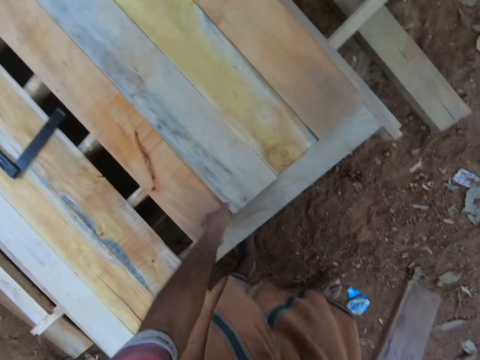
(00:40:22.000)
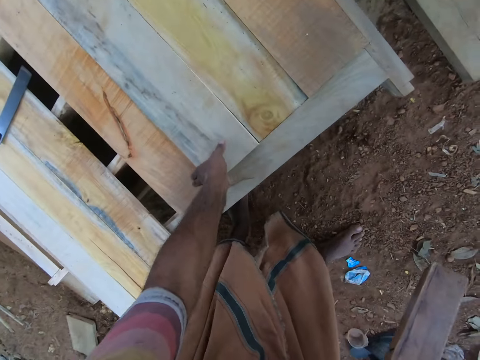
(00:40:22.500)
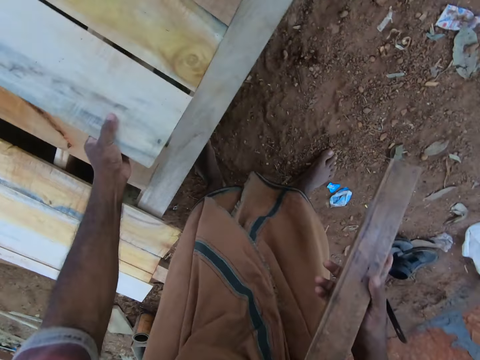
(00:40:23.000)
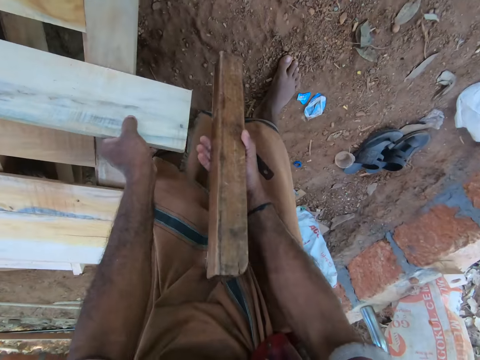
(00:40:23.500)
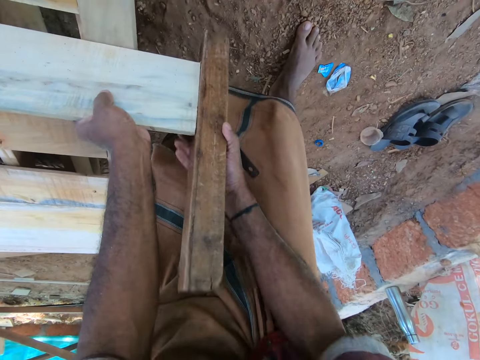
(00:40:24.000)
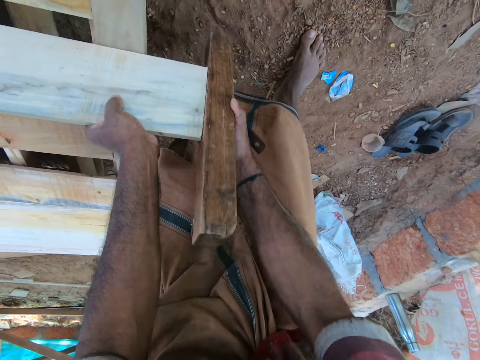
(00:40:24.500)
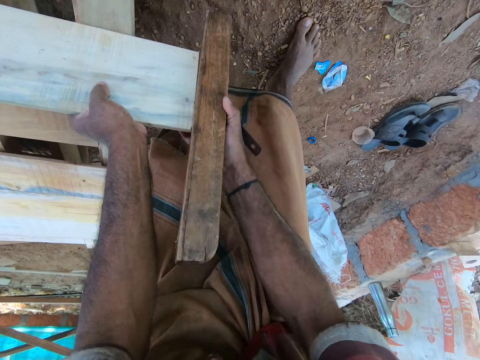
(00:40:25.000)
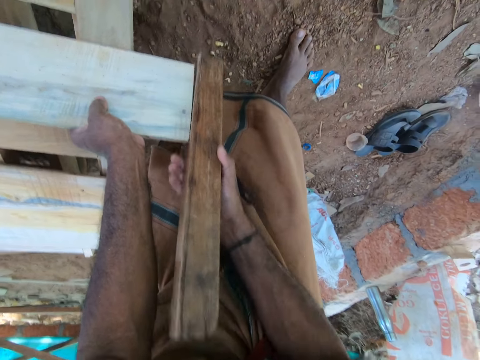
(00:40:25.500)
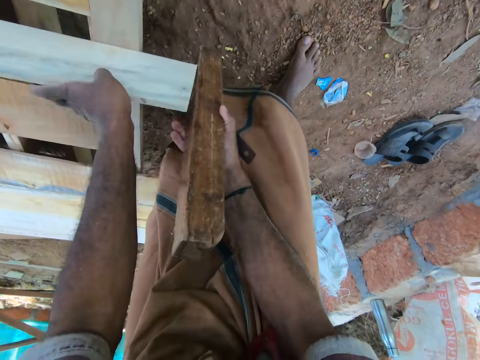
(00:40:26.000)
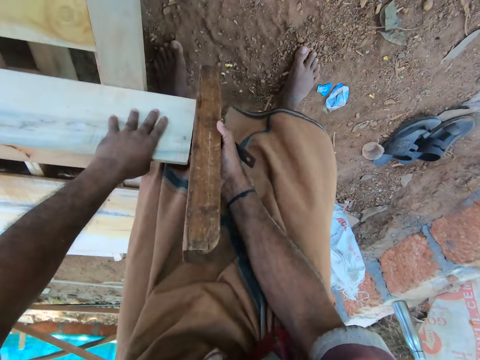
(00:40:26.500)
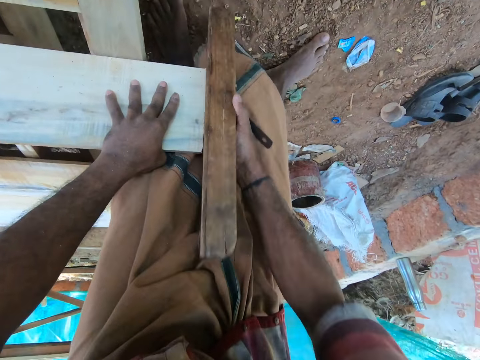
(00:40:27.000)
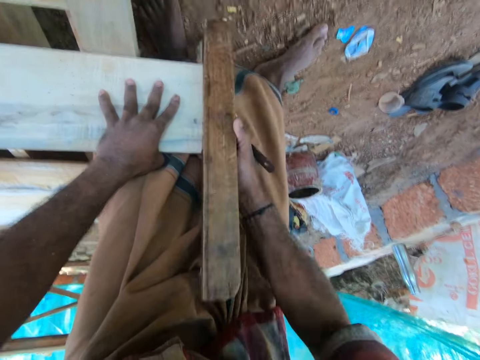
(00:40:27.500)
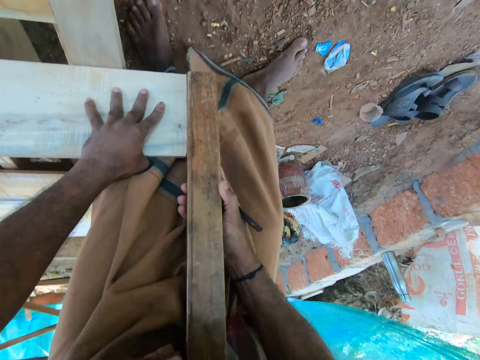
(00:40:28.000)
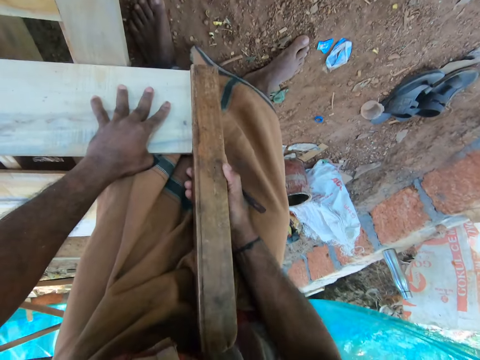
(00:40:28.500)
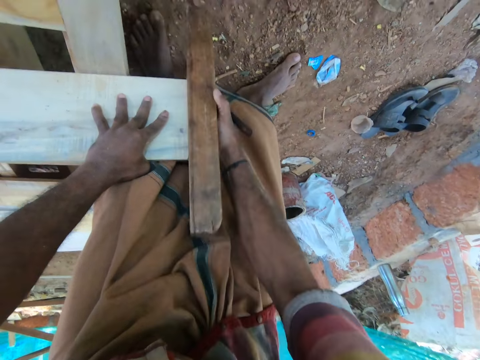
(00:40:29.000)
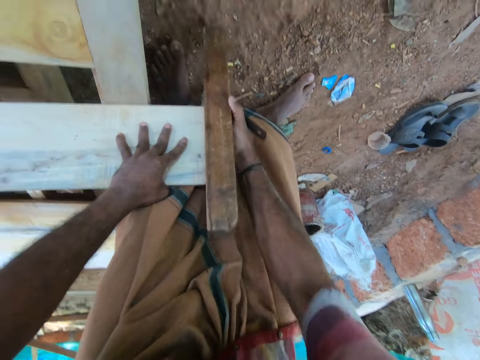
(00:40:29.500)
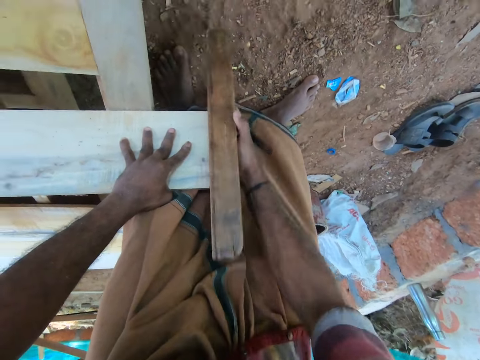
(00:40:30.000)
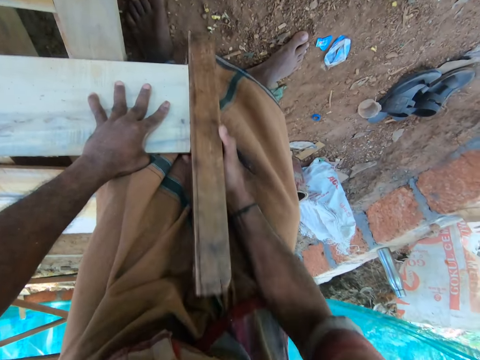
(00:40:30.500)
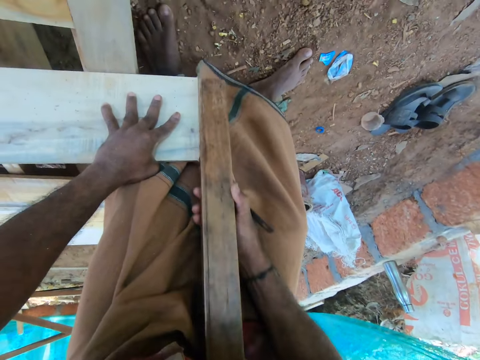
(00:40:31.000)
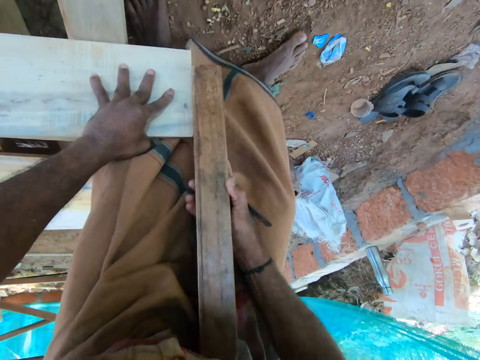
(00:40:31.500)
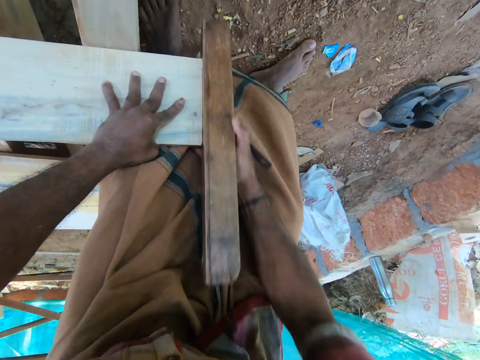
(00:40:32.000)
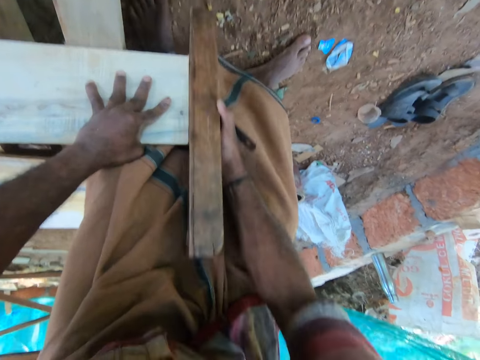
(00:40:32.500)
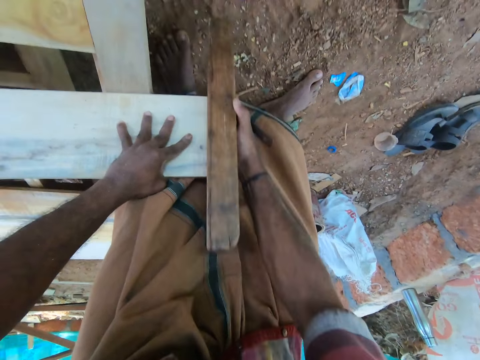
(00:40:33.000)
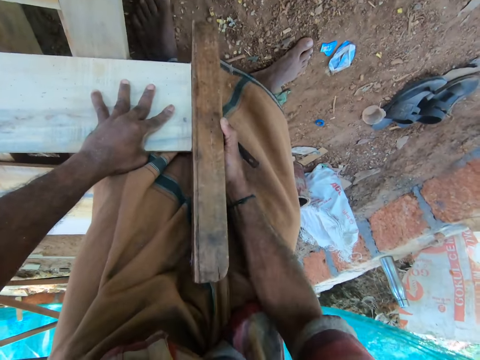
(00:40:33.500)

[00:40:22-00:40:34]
The camera wearer picks up the wooden plank from the incomplete desk with his left hand. He moves out the wooden plank from the incomplete desk with his left hand. He shaves an edge of the wooden plank with the hand plane in his right hand.

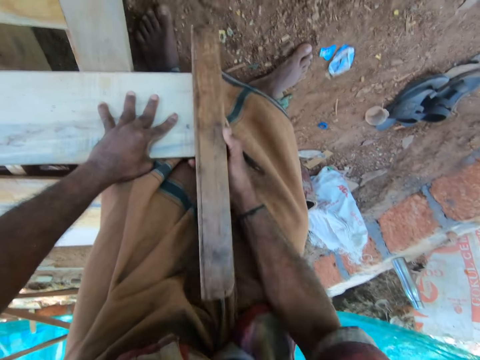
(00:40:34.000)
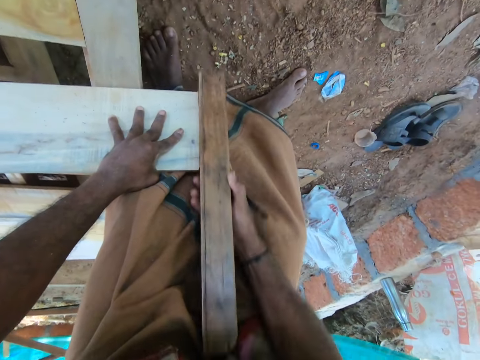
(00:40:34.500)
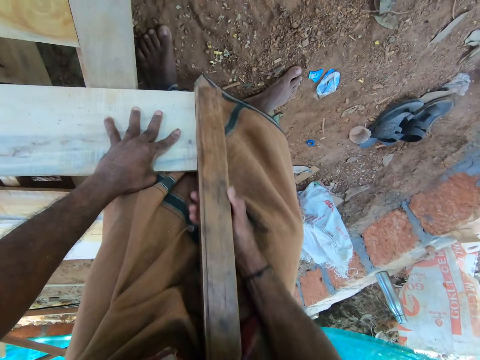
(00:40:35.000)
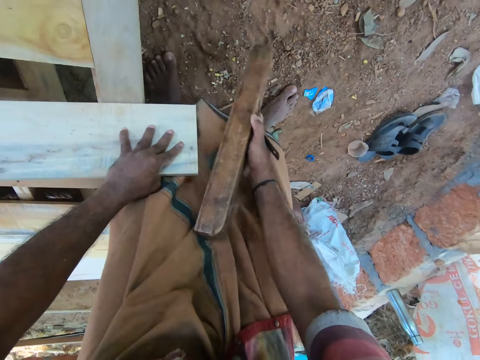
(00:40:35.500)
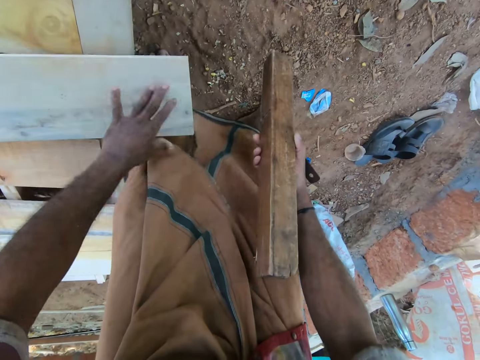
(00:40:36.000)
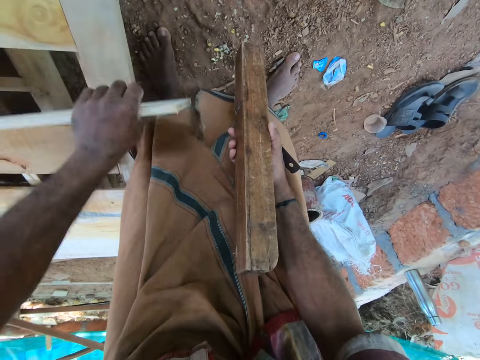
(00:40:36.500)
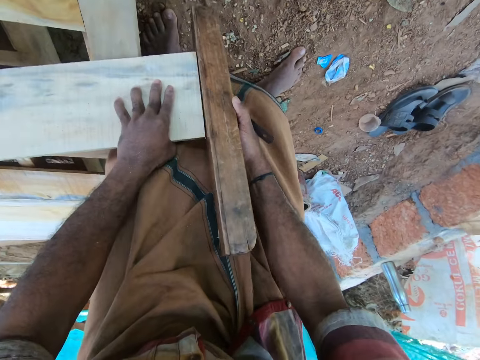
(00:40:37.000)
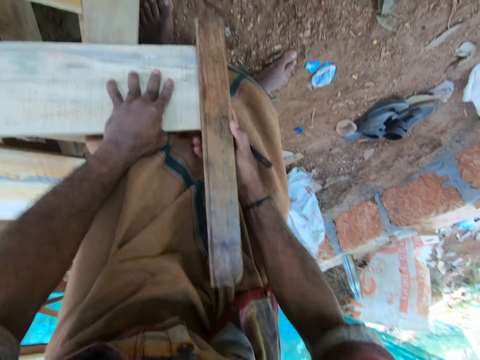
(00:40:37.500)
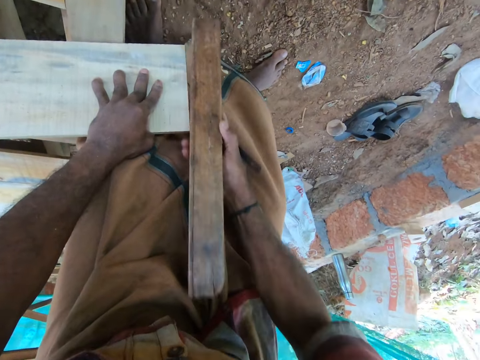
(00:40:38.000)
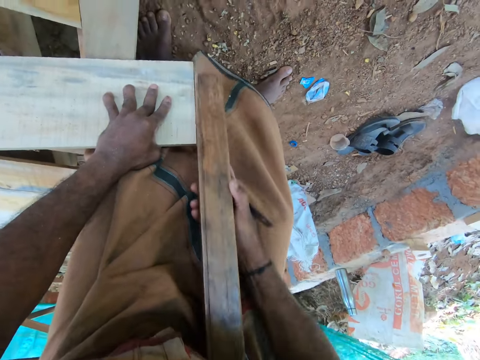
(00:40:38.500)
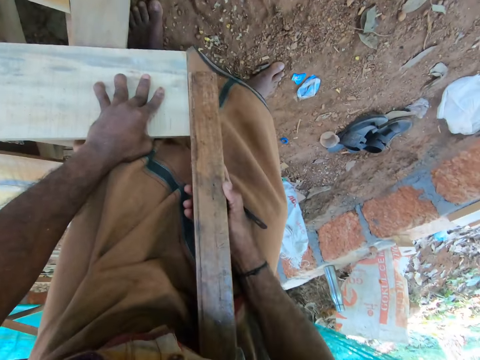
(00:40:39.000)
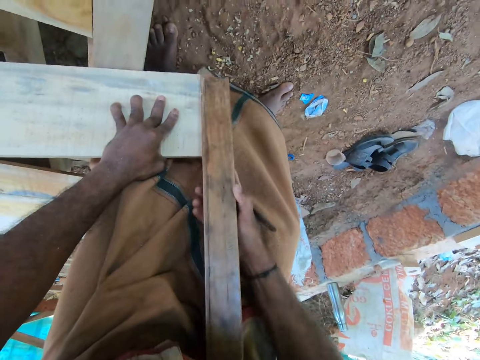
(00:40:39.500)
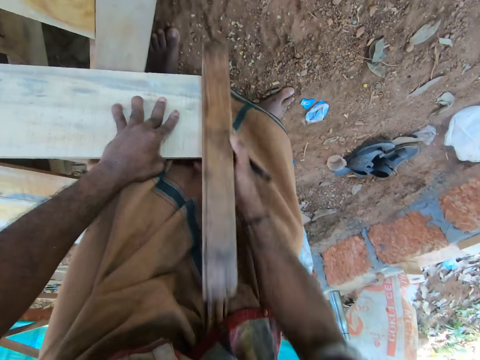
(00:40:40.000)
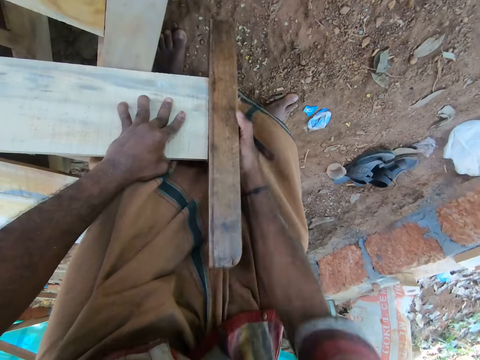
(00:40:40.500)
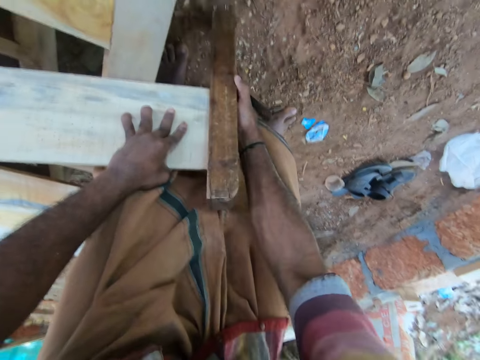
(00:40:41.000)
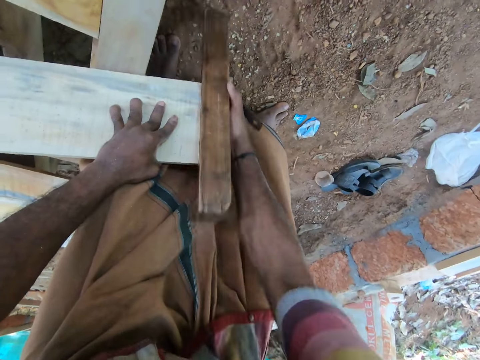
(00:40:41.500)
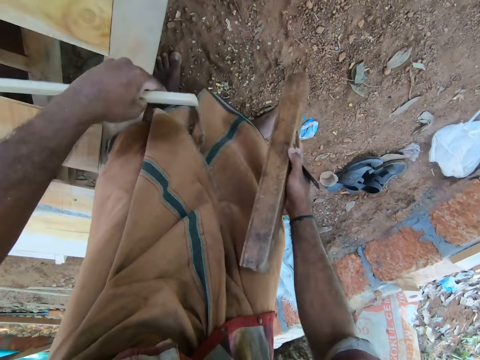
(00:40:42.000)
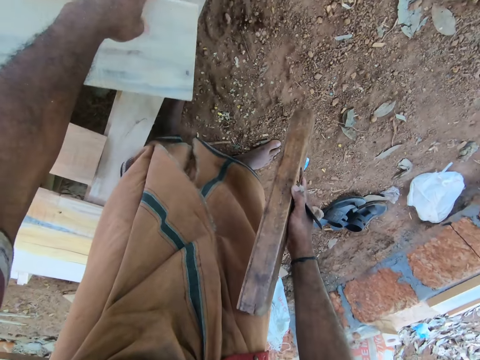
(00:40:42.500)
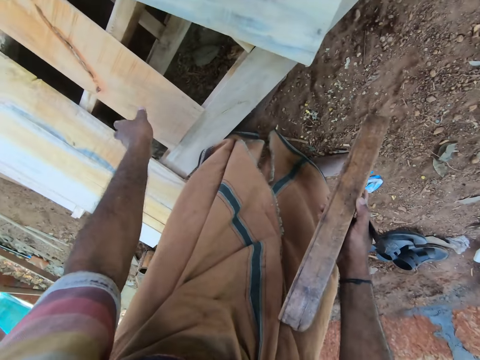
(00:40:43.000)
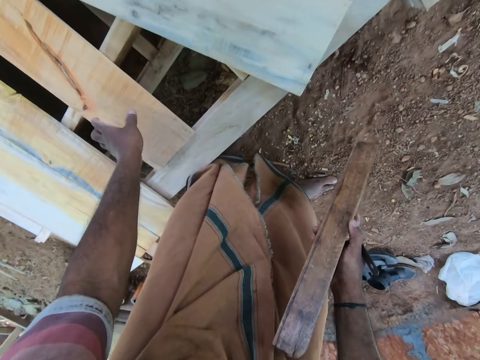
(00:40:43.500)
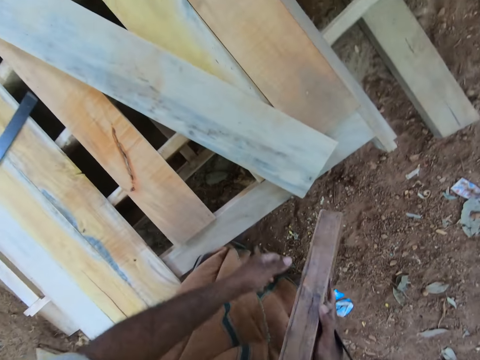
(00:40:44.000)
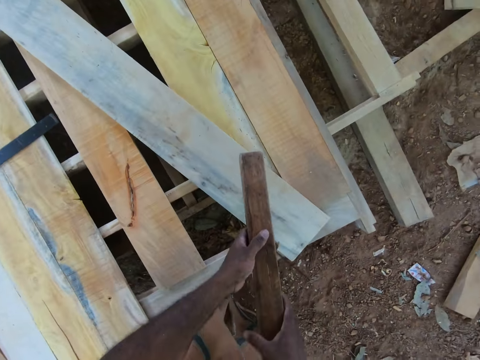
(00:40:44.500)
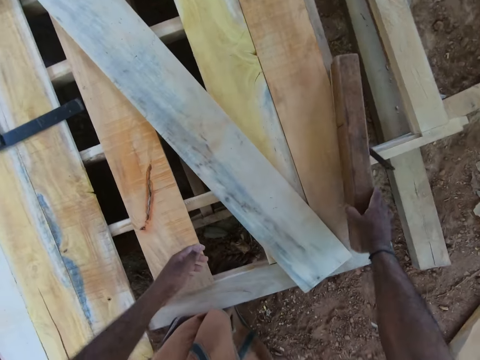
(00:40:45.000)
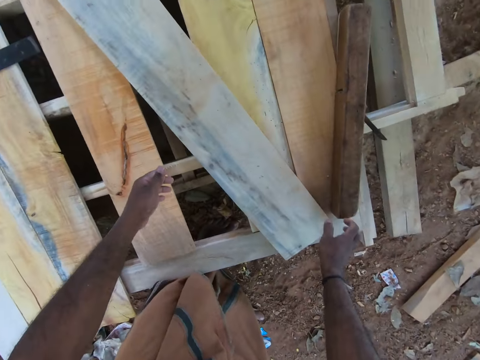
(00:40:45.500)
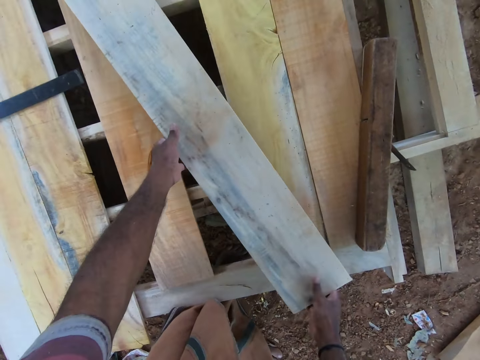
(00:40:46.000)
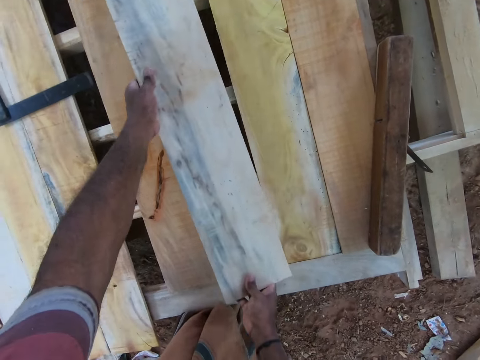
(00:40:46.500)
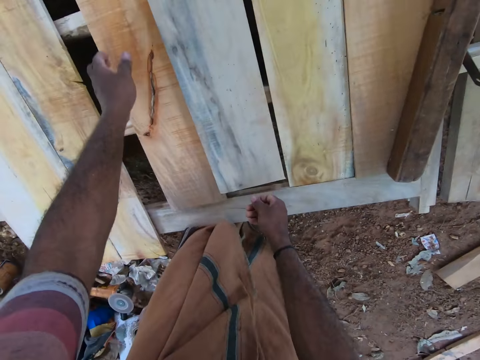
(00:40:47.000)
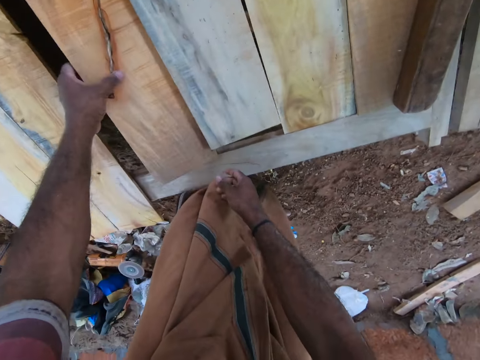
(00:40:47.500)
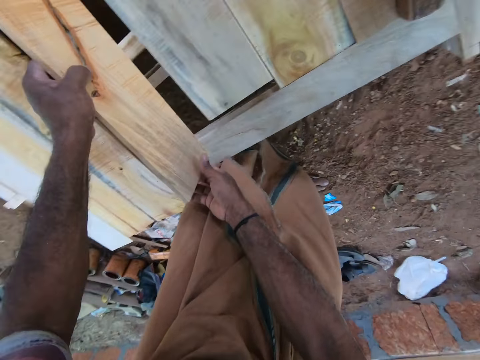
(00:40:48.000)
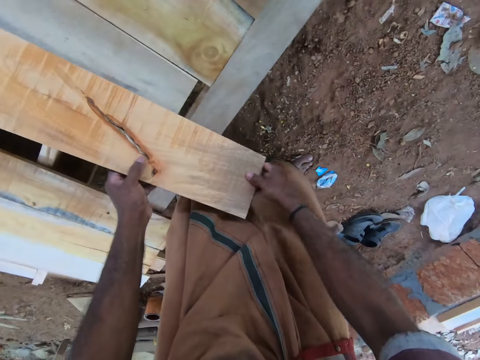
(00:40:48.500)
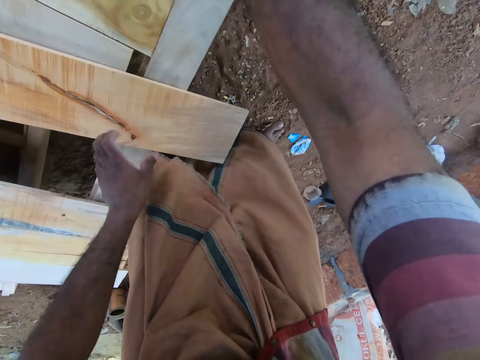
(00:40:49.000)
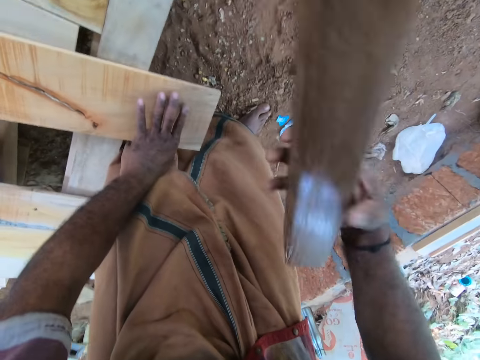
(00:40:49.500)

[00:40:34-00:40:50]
The camera wearer drops the wooden plank on the incomplete desk with his left hand. He turns the wooden plank from the incomplete desk with his left hand. He shaves the edge of the wooden plank with the hand plane in his right hand. He drops the wooden plank on the incomplete desk with his left hand. He touches the wooden plank on the incomplete desk with his left hand. He talks to a man. He holds the hand plane with both hands. He drops the hand plane on the incomplete desk with his right hand. He moves the plank on the platform with his hands. He carries the piece of wood with both hands. He holds the plank with his left hand. He moves the plank on the platform with his hands. He carries the piece of wood with both hands again. He picks up the wood planer on the platform with his right hand.
